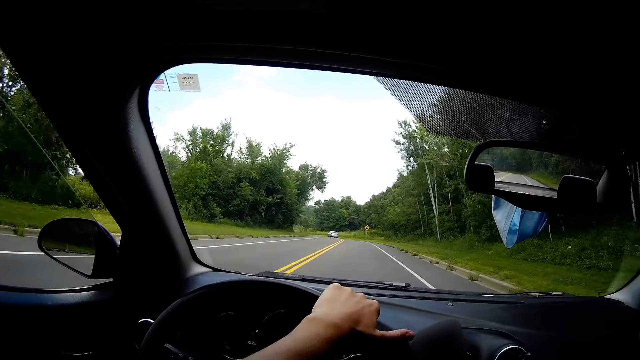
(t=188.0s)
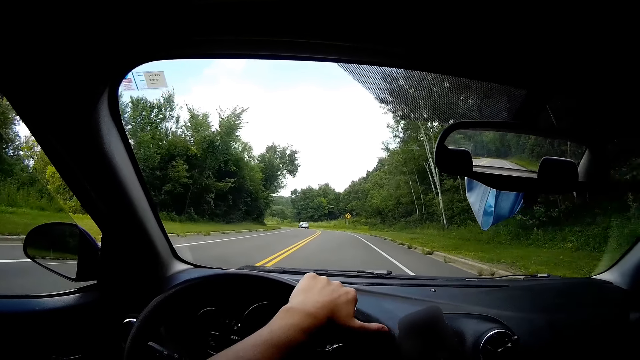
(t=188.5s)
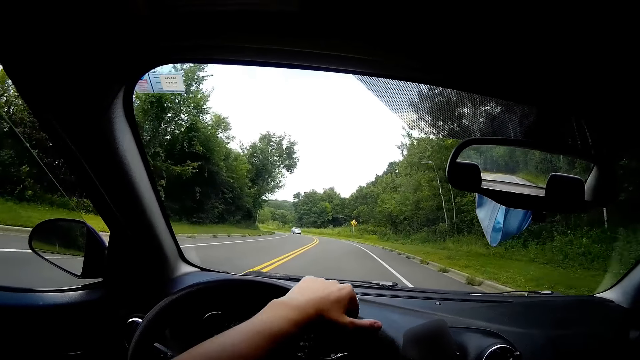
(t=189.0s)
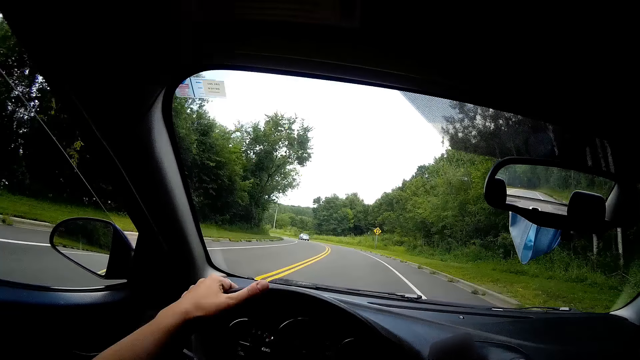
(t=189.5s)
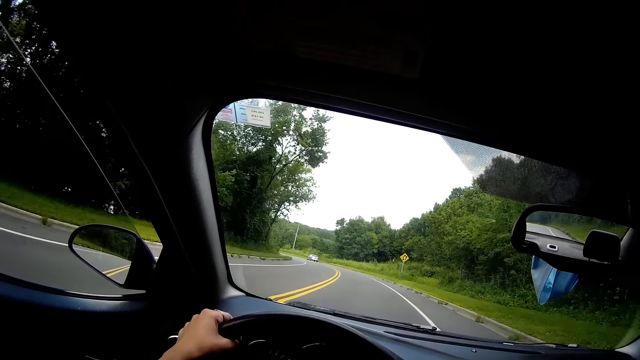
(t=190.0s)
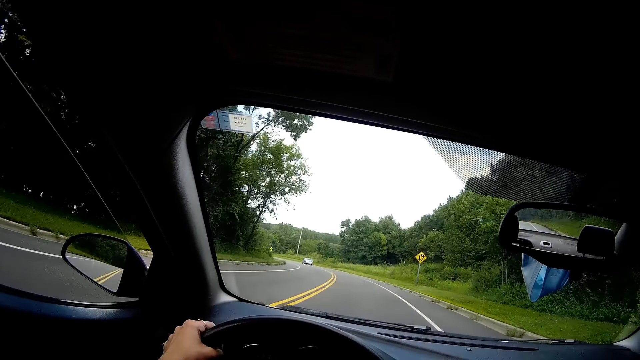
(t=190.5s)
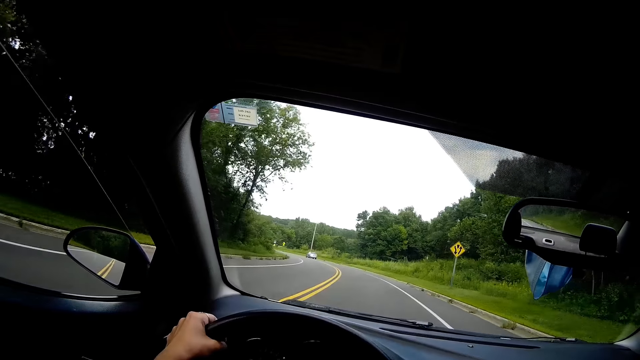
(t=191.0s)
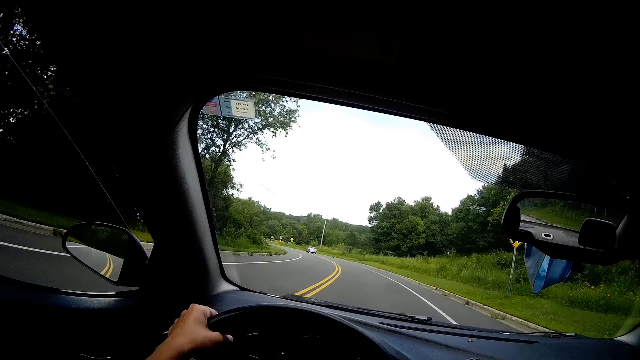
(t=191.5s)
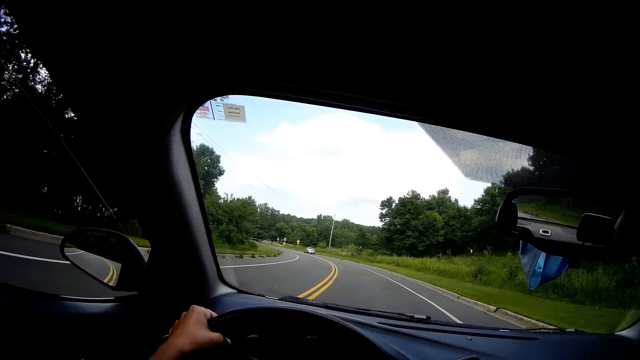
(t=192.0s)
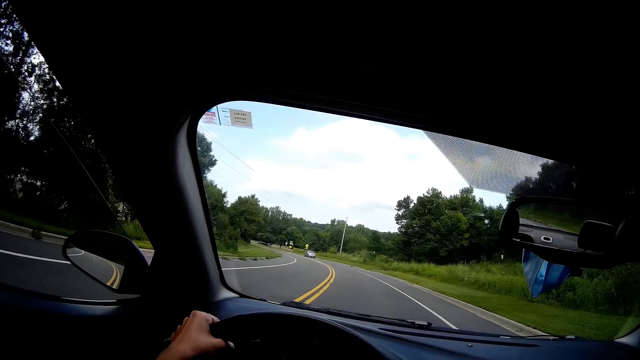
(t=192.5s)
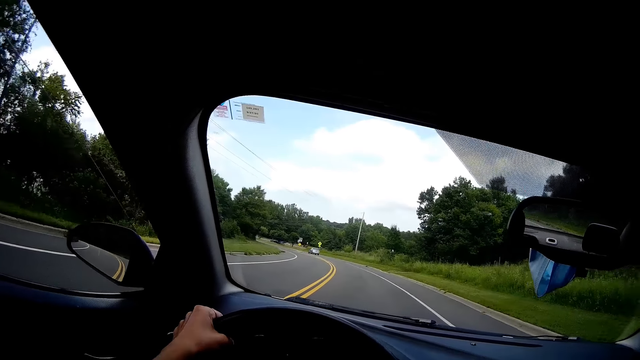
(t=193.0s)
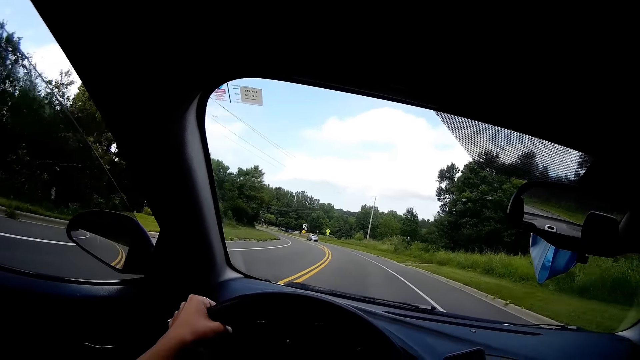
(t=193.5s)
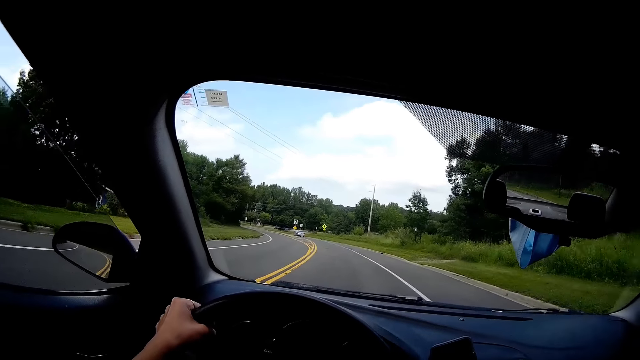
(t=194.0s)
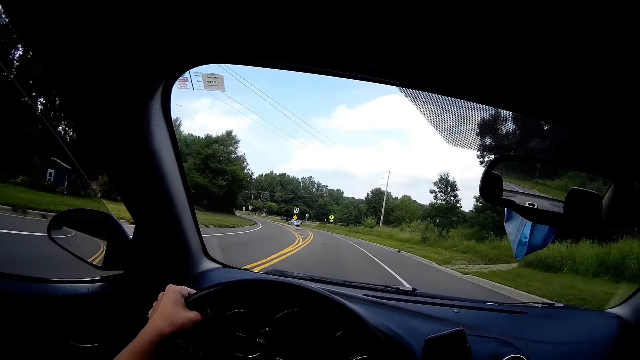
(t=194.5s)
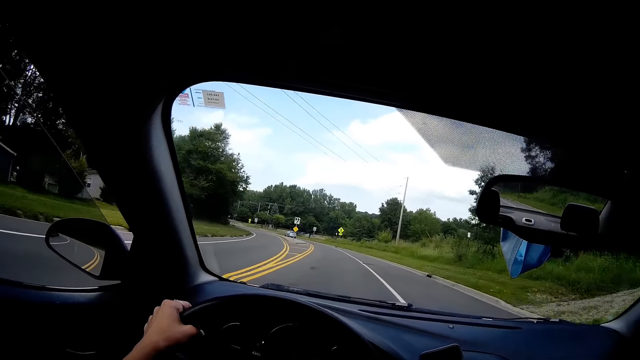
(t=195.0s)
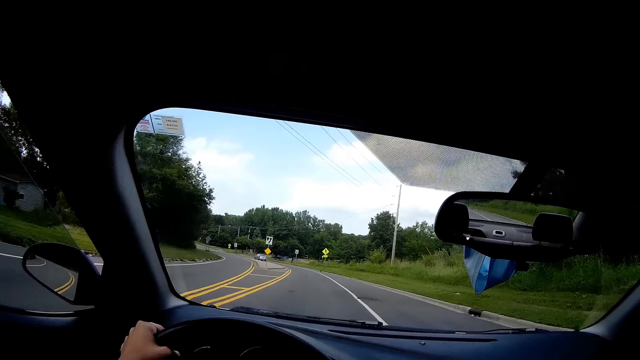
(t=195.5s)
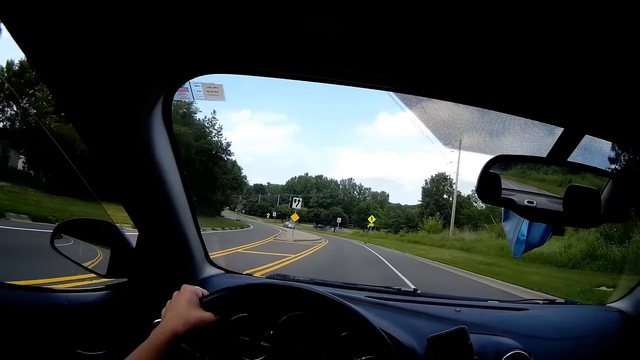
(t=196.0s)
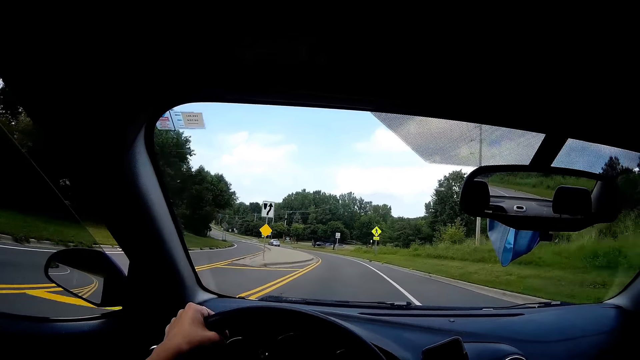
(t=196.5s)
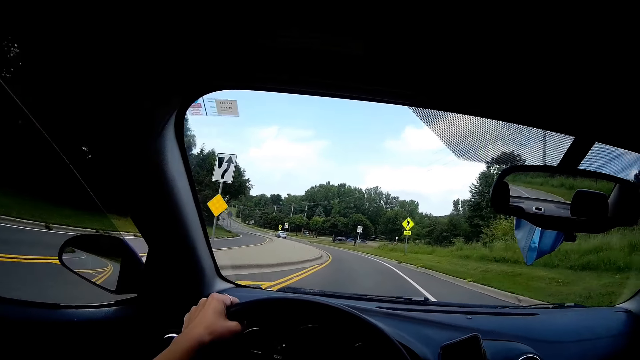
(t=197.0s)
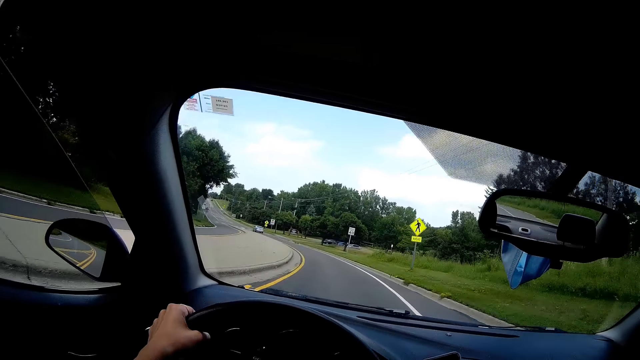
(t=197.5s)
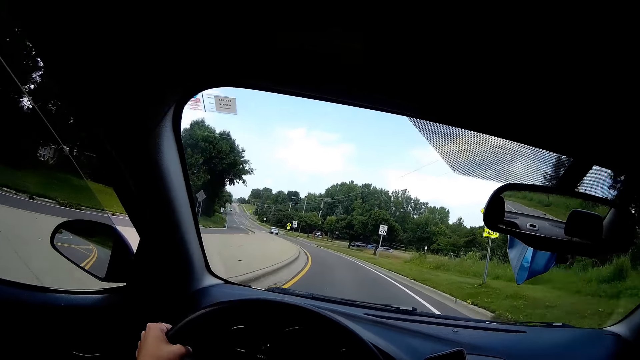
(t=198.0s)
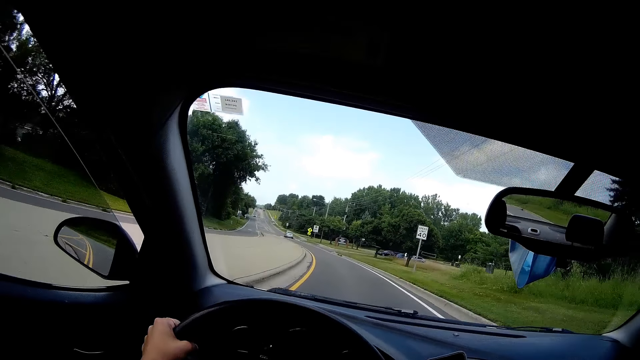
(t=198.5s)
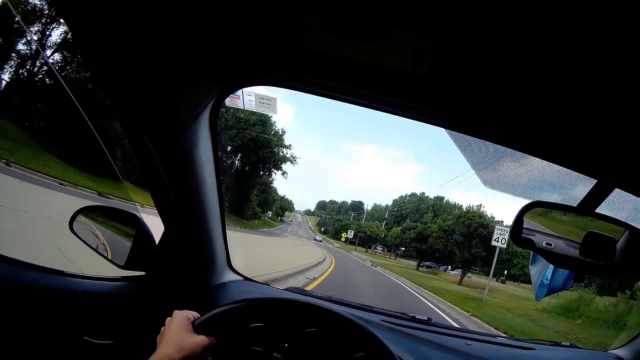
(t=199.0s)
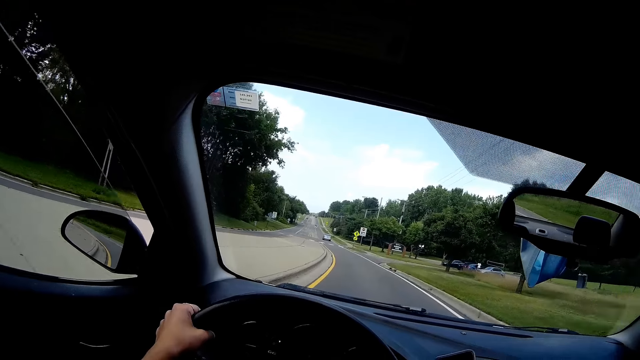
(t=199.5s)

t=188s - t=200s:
The camera wearer moves their hand on the steering. They steer the wheel with their hand. They drive the car.

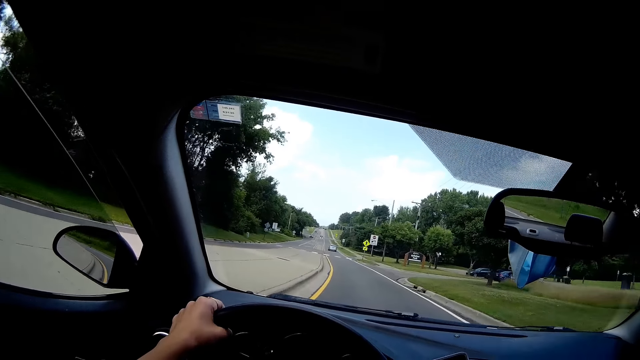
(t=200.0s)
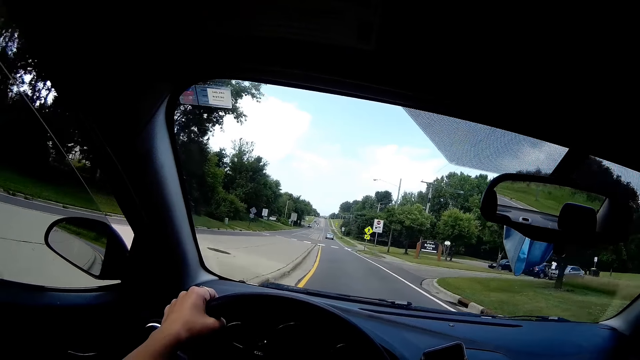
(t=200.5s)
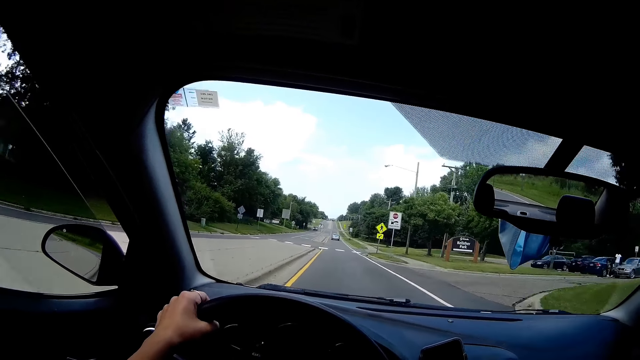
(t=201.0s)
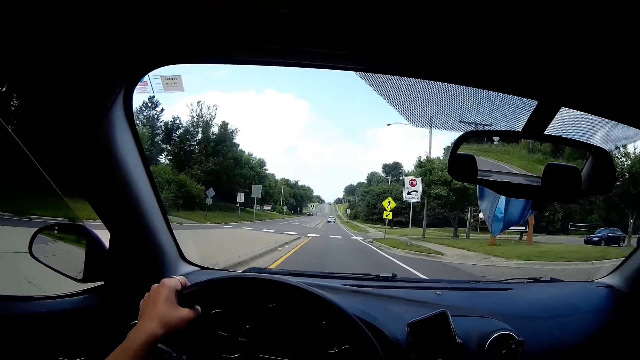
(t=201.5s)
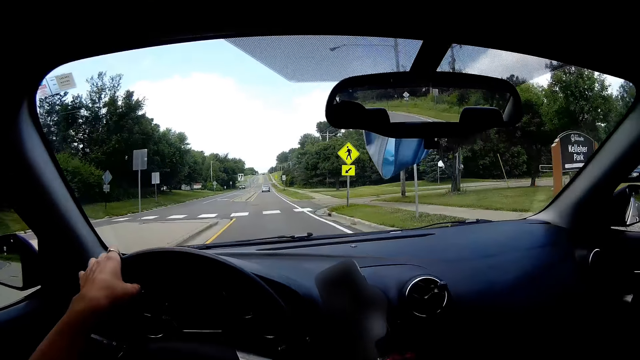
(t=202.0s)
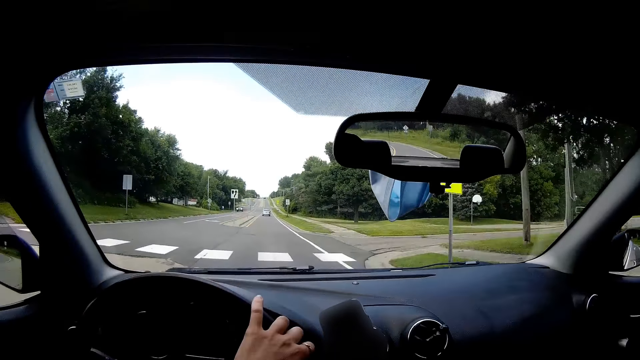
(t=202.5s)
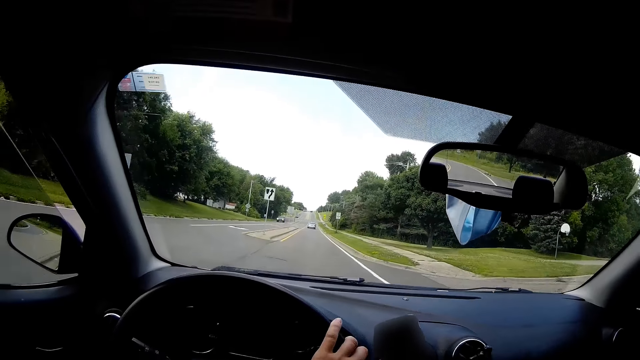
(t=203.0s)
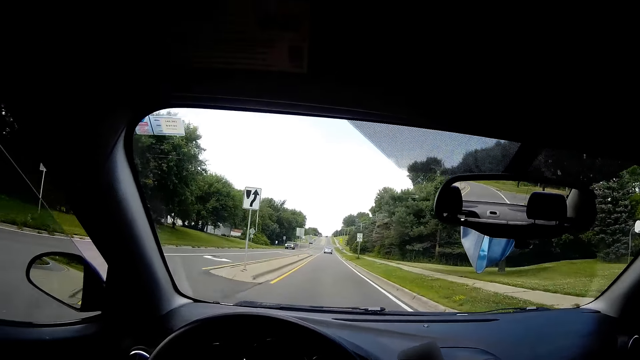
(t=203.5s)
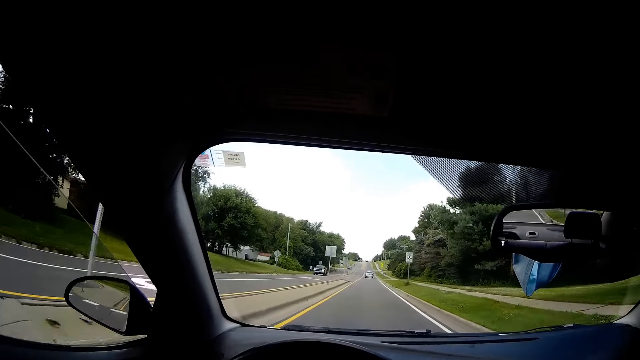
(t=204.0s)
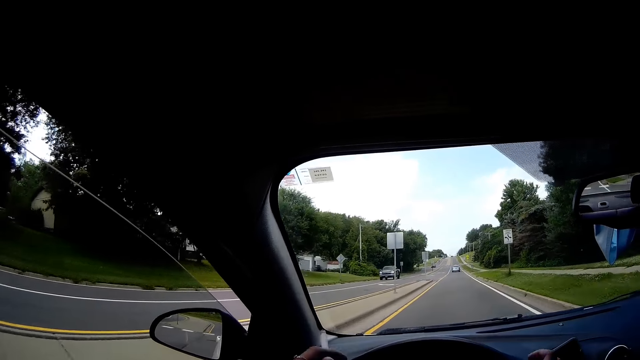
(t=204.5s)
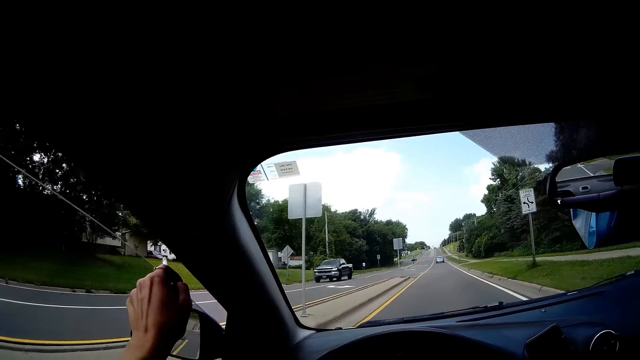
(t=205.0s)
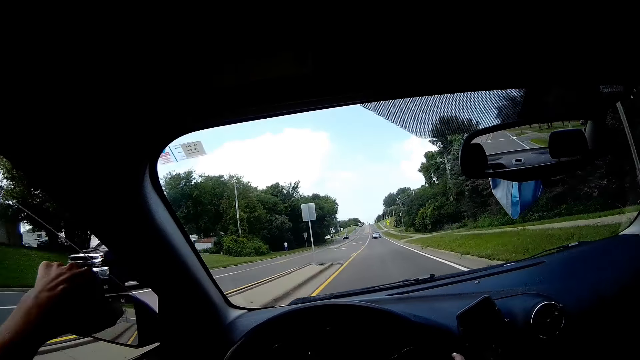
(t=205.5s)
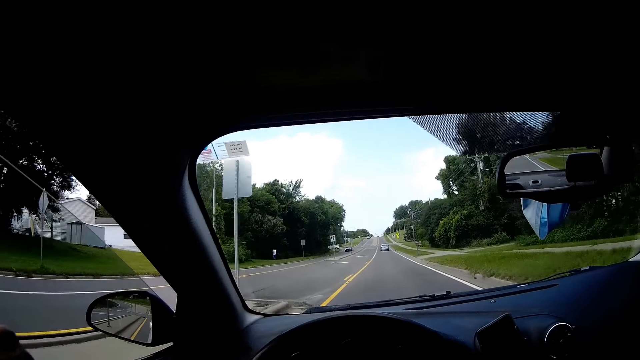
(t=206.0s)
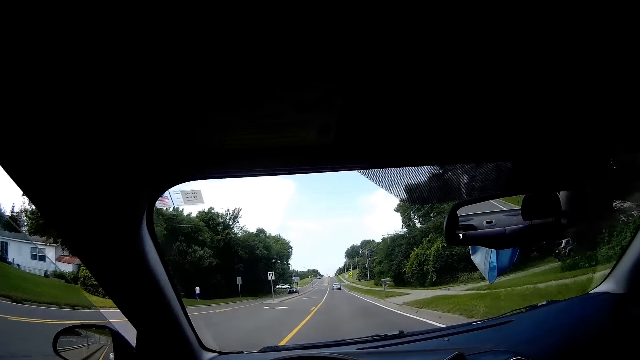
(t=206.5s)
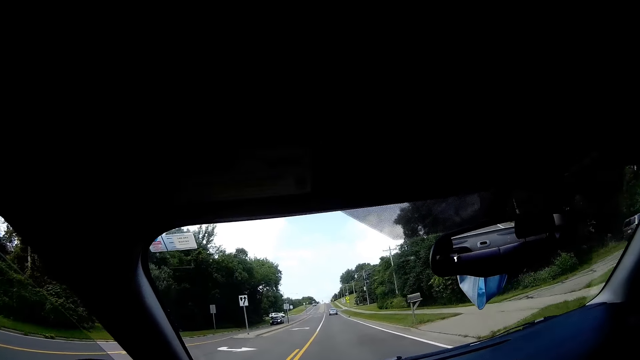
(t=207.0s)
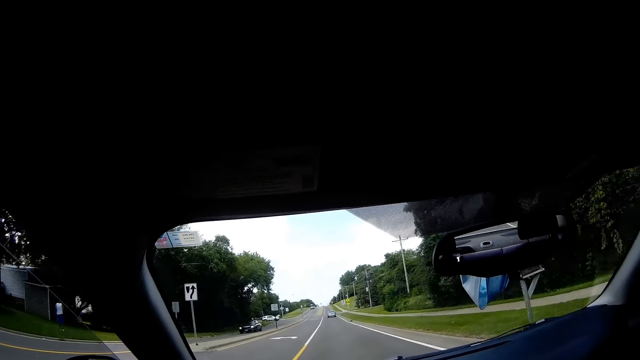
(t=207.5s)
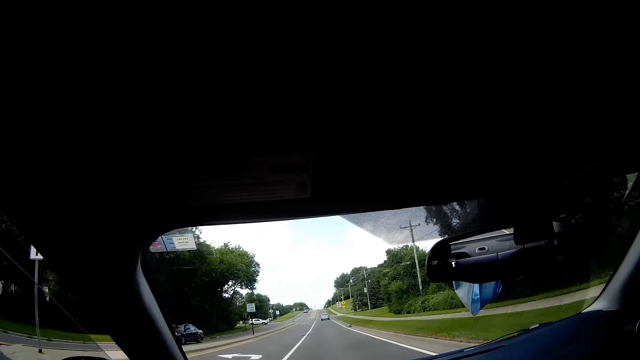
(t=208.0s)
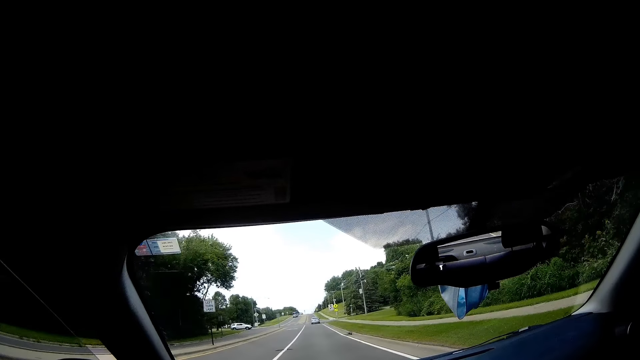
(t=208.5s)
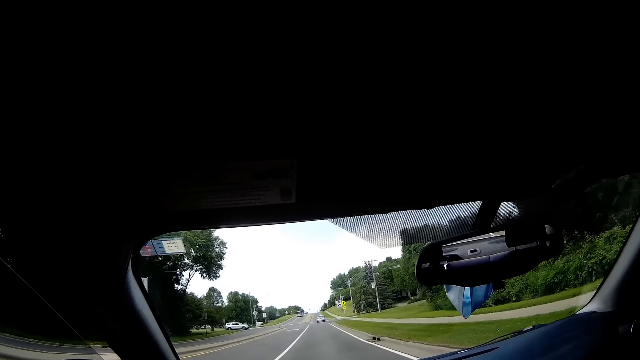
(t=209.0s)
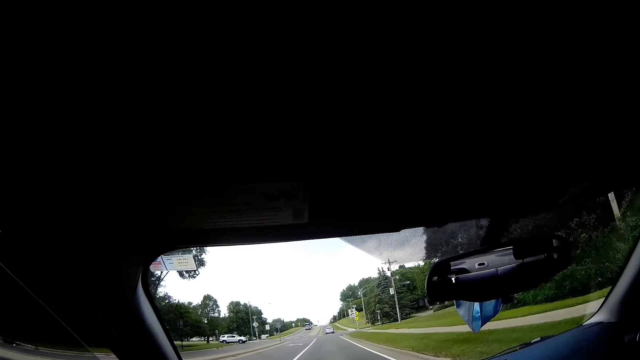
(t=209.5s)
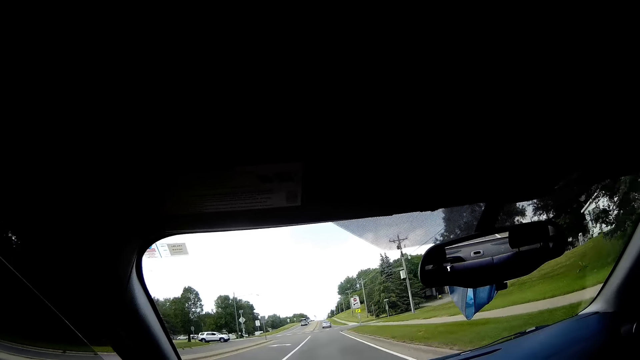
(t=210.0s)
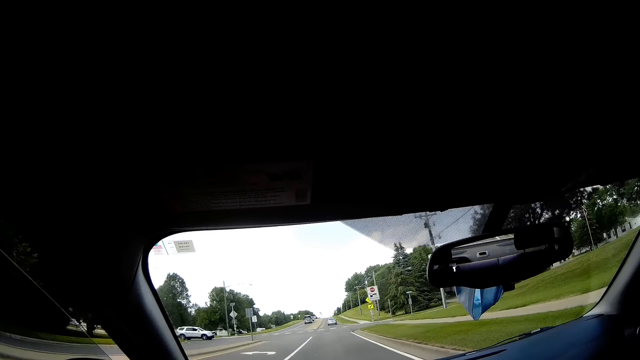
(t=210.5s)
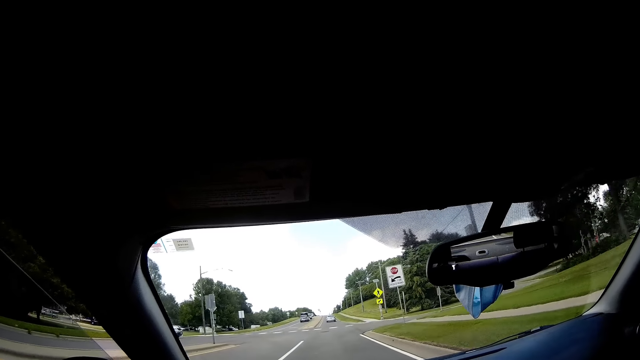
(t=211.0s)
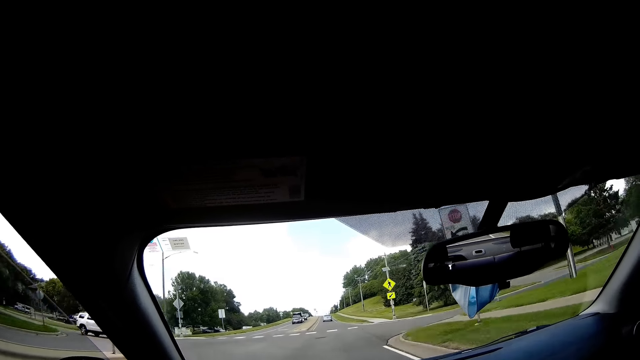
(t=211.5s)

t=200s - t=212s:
The camera wearer moves his hand on the steering. He holds a cigarette in his left hand. He hits the cigar on the window.
